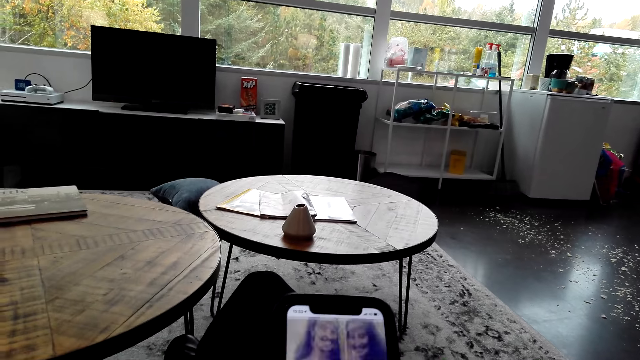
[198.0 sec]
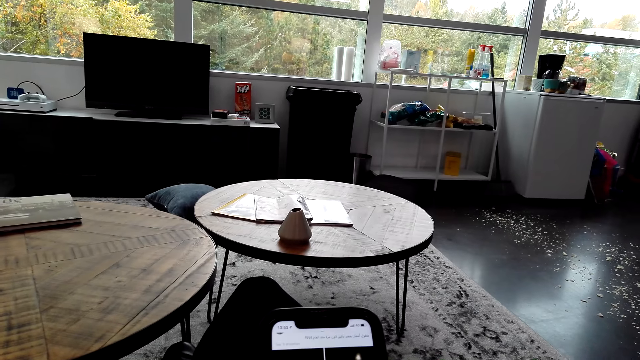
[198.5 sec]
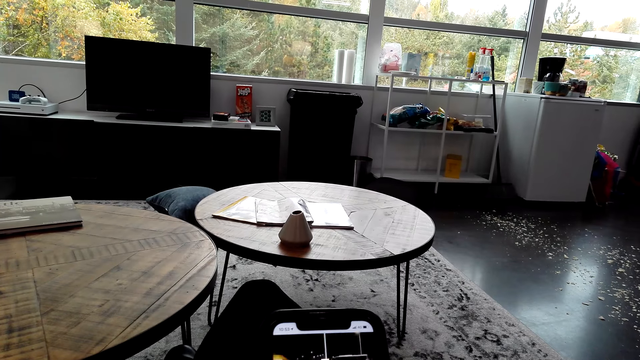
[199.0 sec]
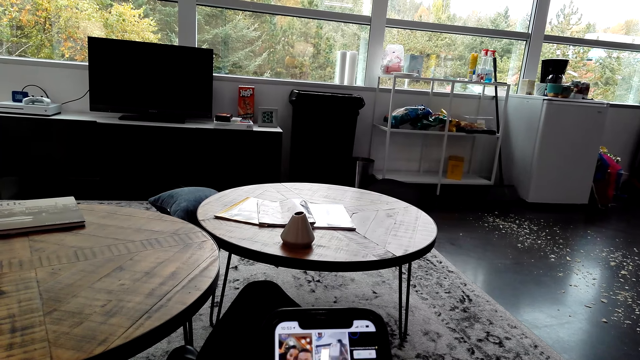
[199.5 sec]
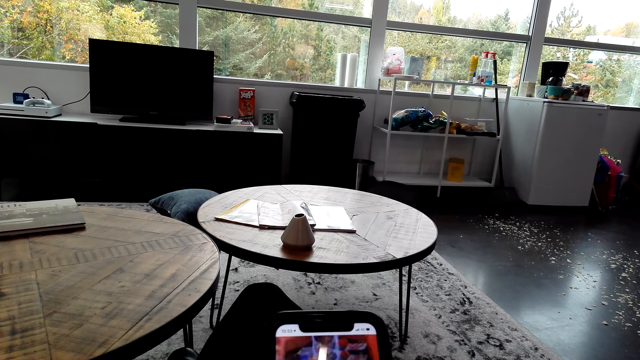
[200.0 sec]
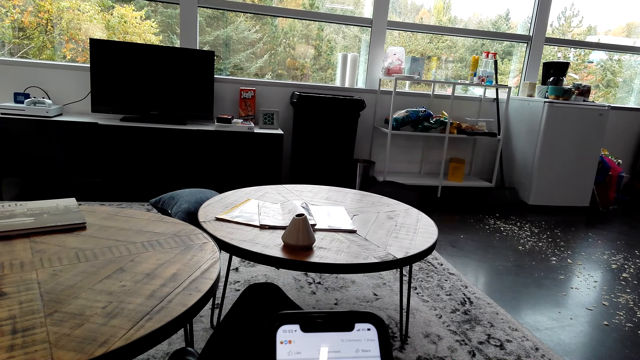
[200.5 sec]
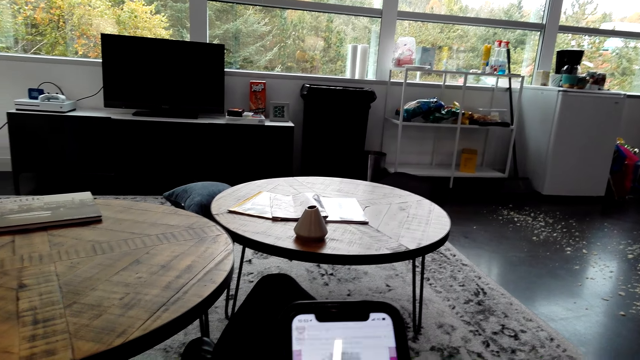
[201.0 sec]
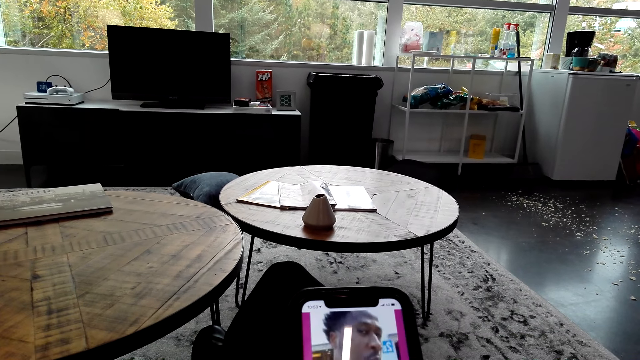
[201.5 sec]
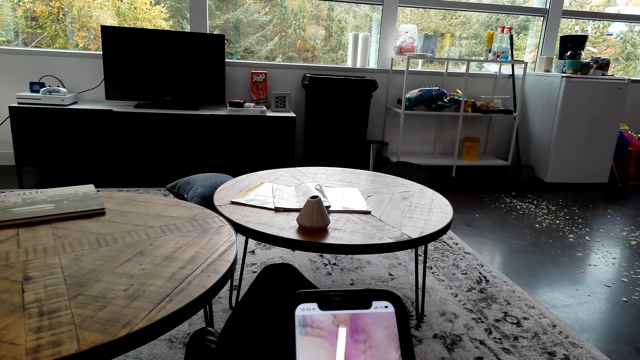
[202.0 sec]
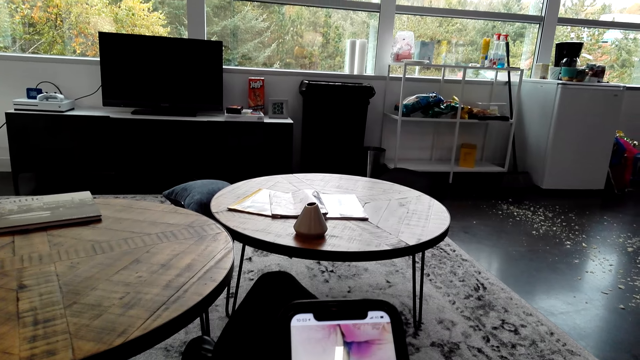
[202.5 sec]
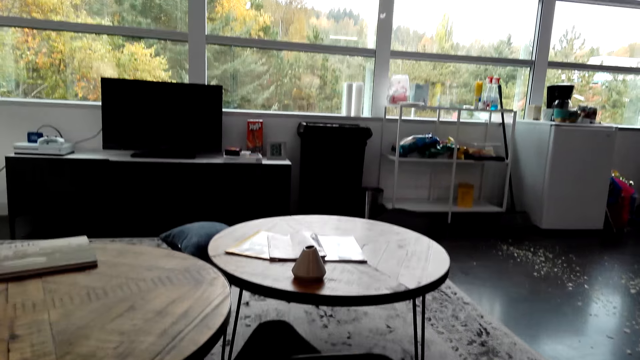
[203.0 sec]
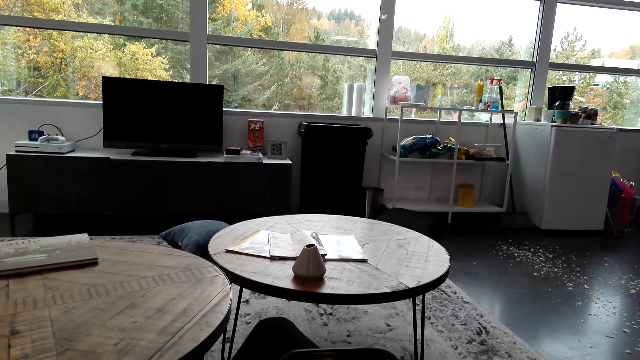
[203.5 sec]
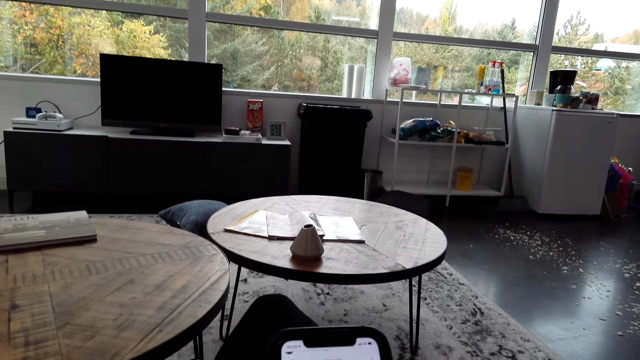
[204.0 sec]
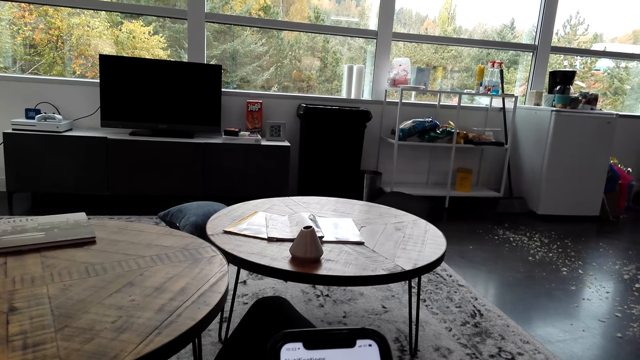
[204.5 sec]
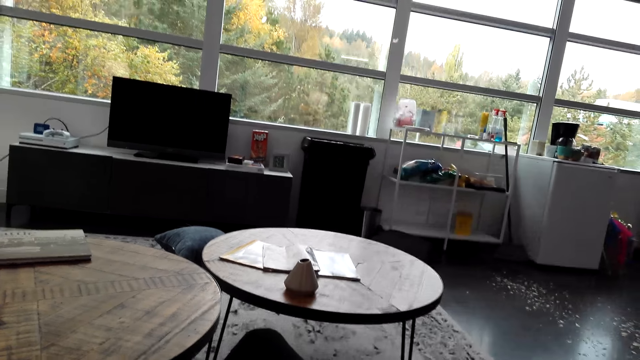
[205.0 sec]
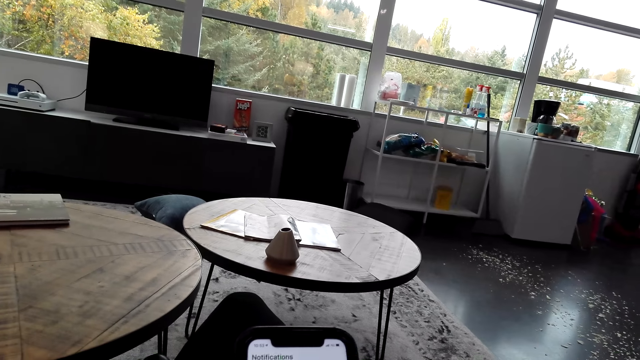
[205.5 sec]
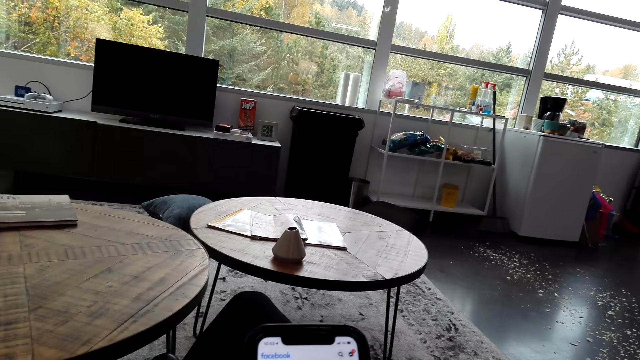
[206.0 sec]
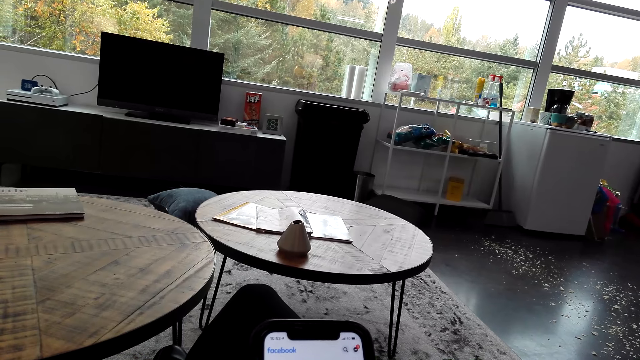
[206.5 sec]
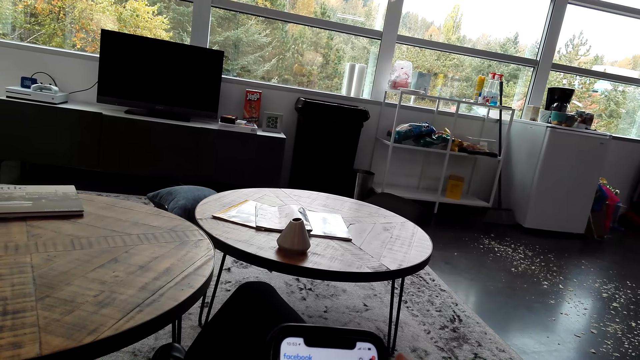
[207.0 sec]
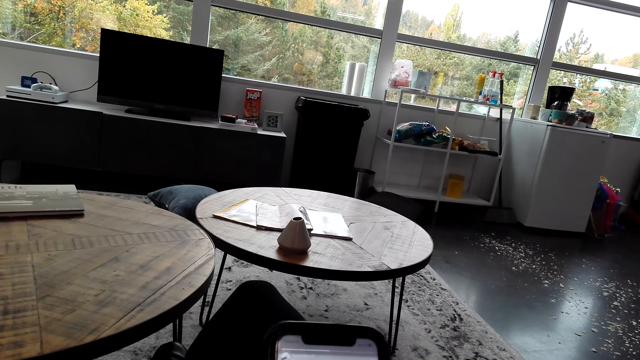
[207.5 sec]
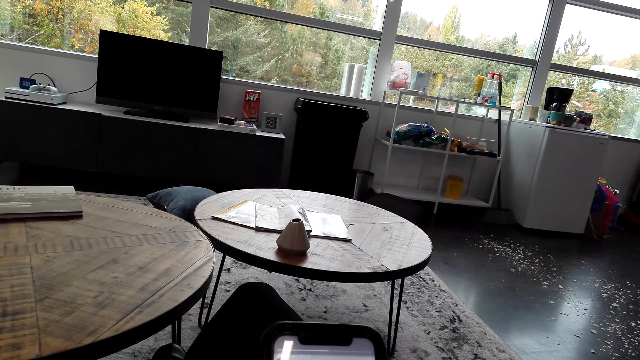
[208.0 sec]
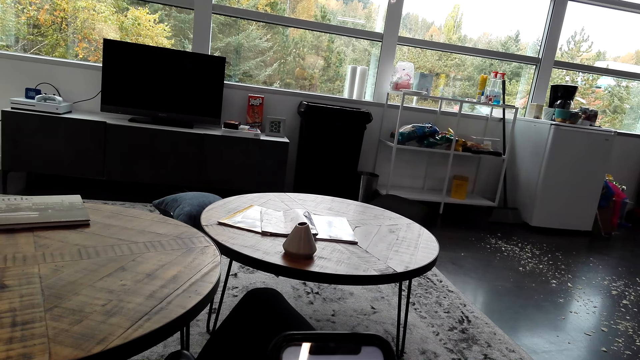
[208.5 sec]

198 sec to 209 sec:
The camera wearer talks to a person. They use the phone.

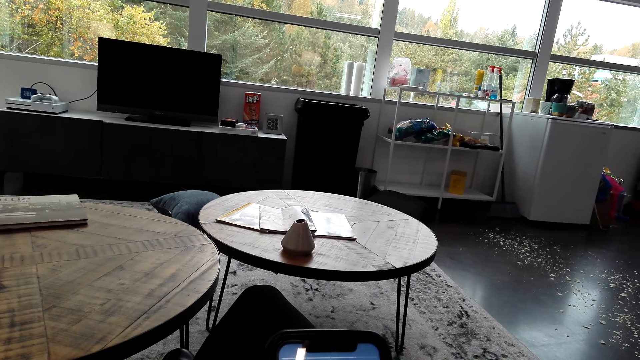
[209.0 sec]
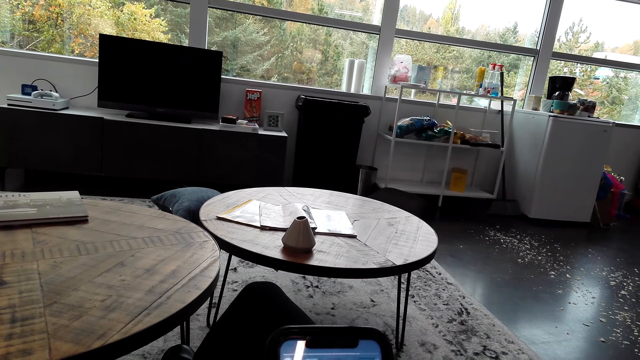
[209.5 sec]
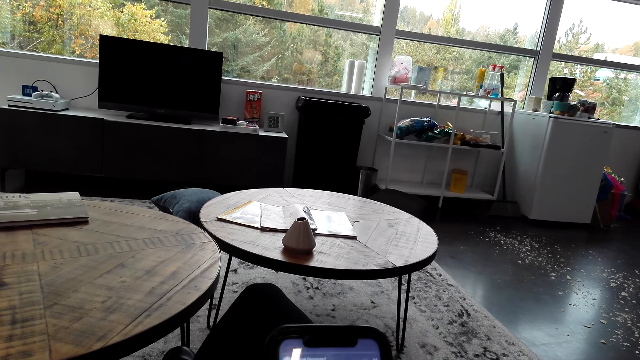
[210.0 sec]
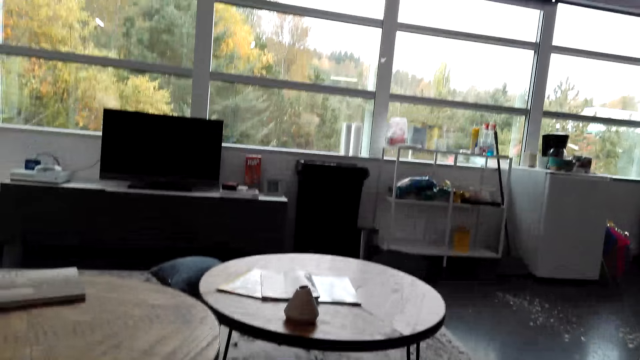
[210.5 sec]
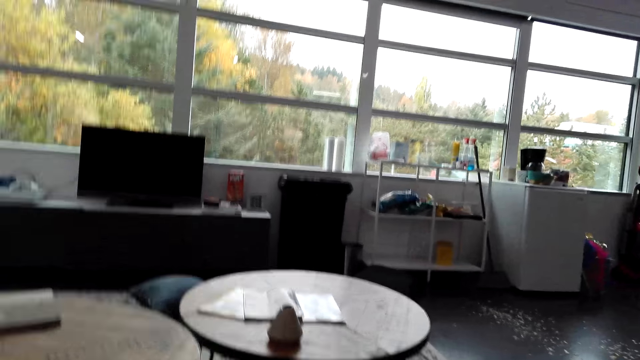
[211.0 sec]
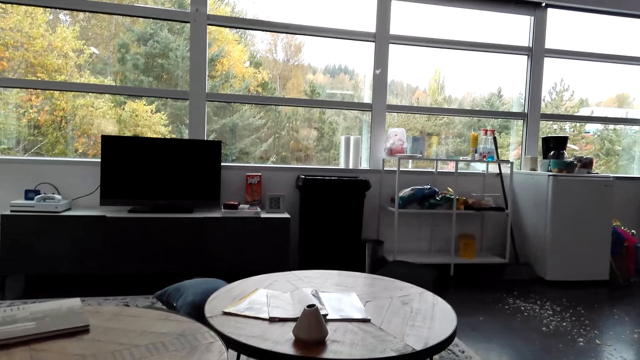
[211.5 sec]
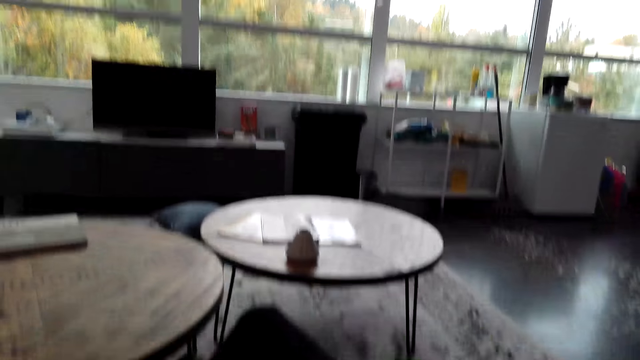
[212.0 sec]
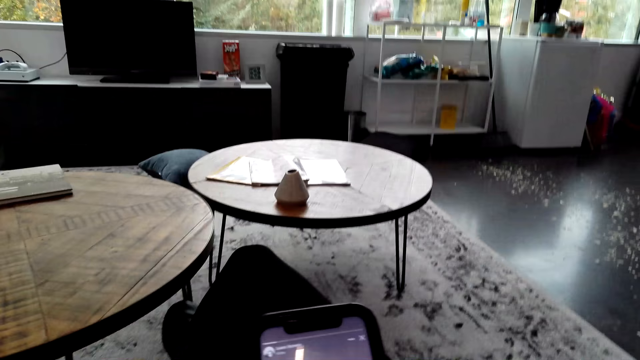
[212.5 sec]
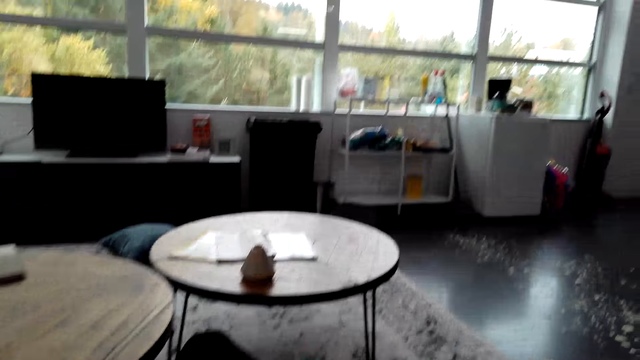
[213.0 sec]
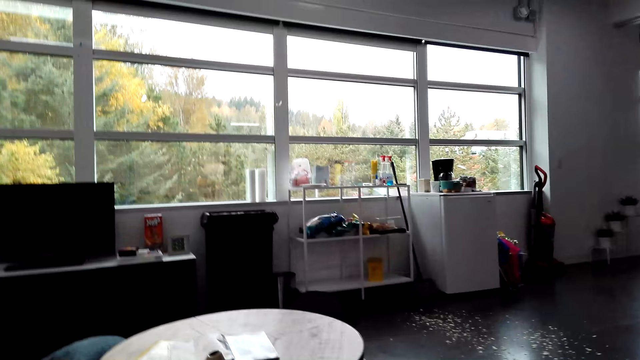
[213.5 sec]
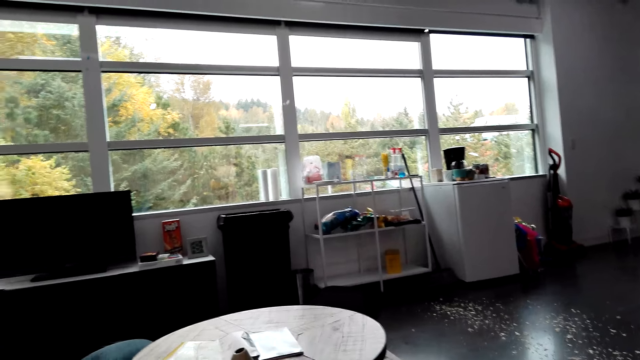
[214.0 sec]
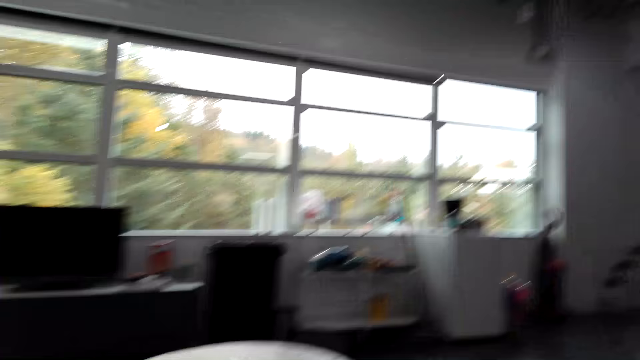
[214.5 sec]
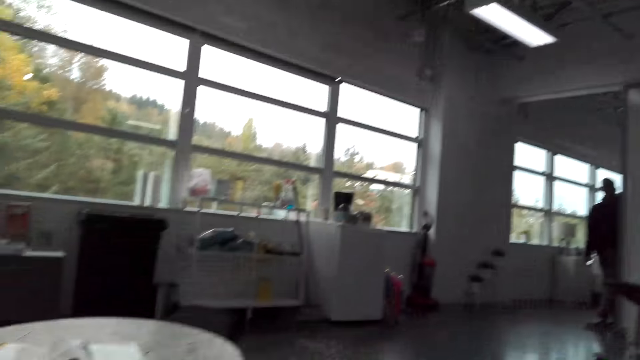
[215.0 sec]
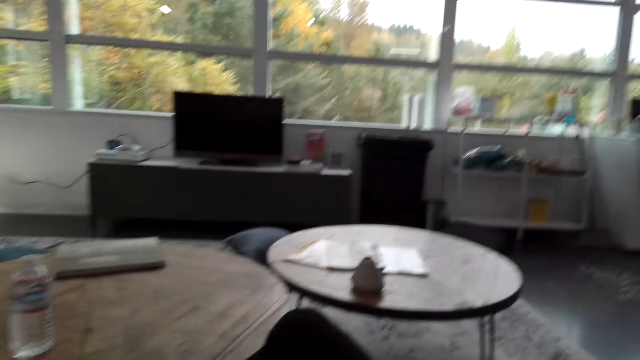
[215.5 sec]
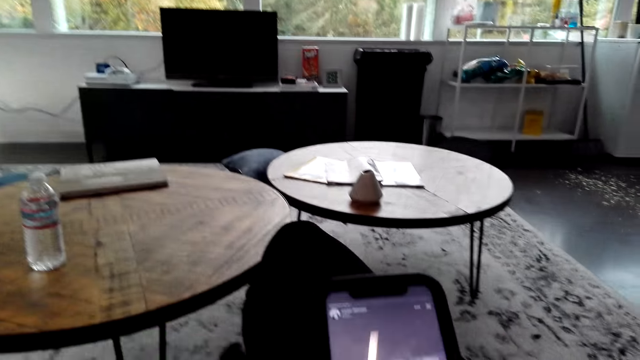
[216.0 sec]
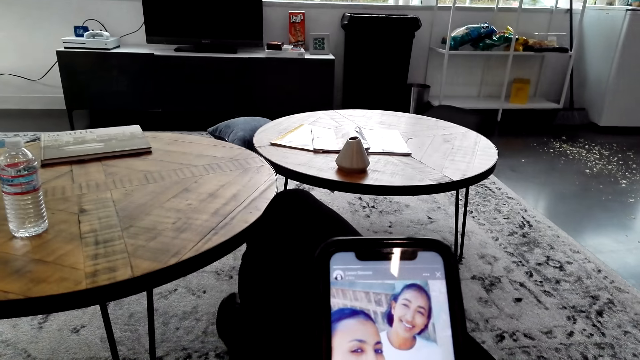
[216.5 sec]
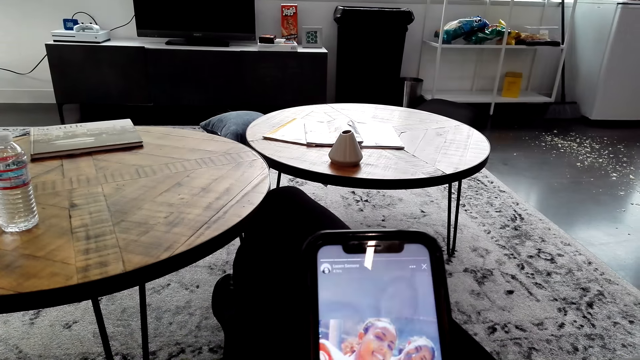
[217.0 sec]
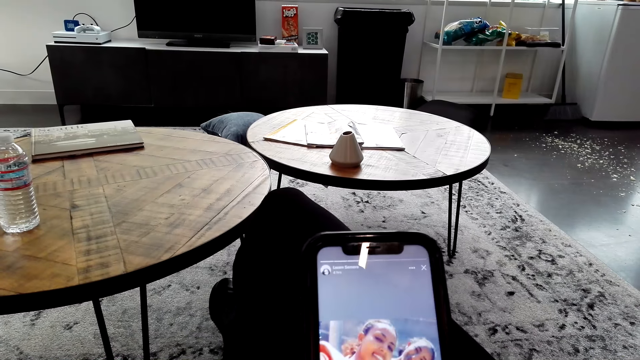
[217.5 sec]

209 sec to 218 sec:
The camera wearer talks to a person. They look around. They talk to the person. They use the phone. They look around. They talk to the person. They talk to the person again. They use the phone.
